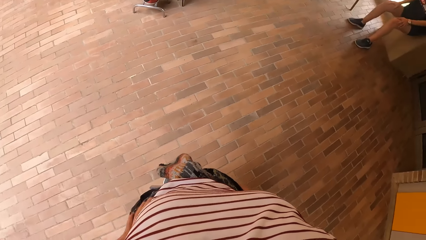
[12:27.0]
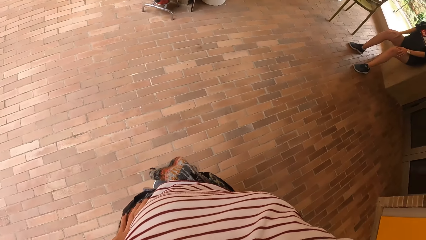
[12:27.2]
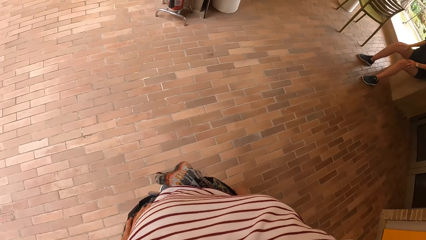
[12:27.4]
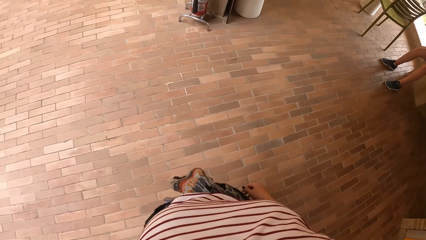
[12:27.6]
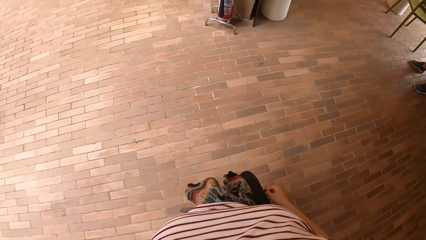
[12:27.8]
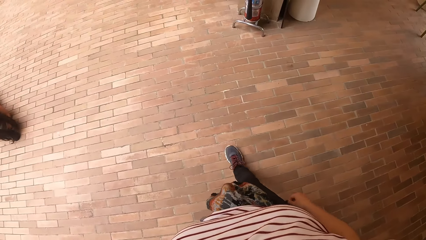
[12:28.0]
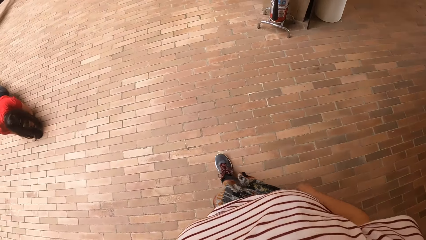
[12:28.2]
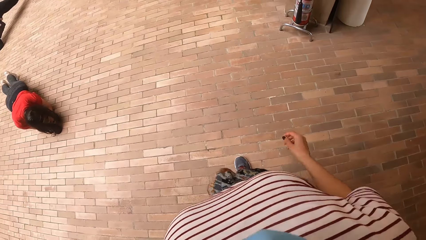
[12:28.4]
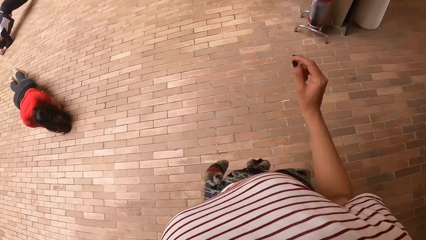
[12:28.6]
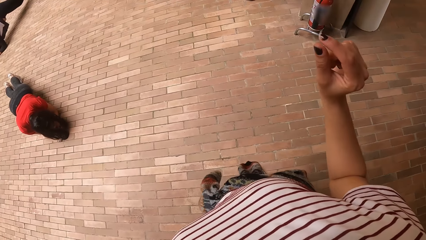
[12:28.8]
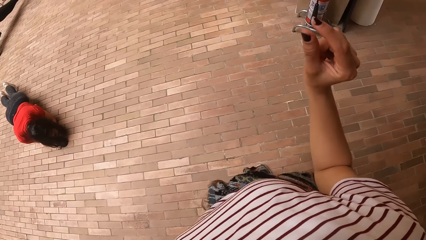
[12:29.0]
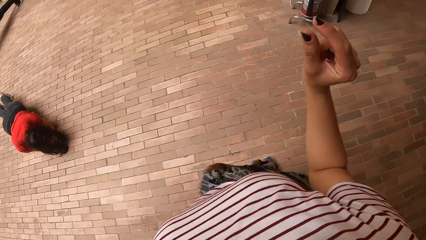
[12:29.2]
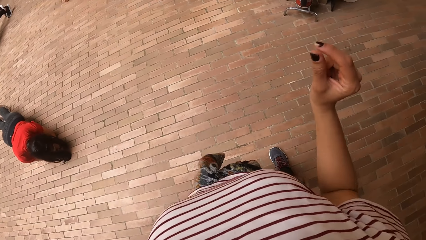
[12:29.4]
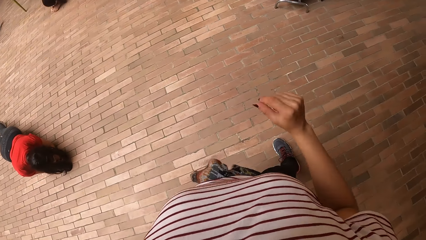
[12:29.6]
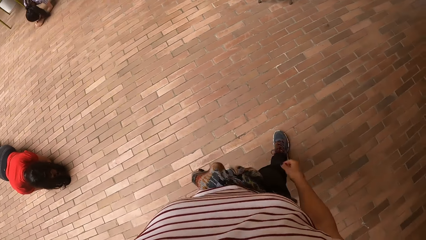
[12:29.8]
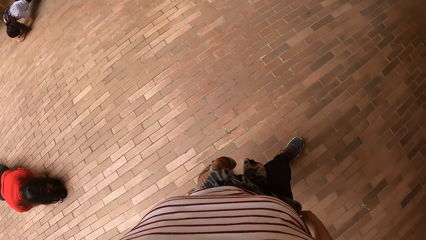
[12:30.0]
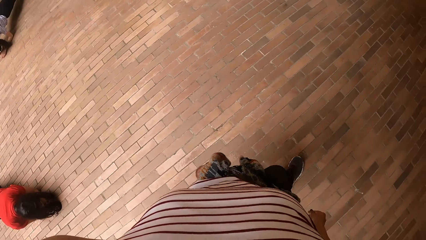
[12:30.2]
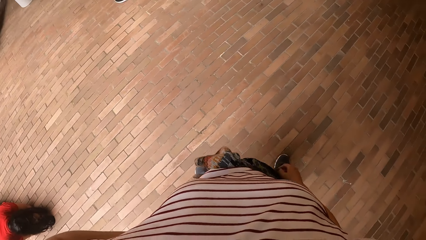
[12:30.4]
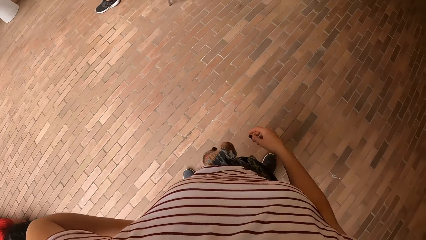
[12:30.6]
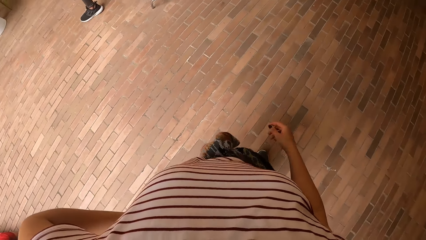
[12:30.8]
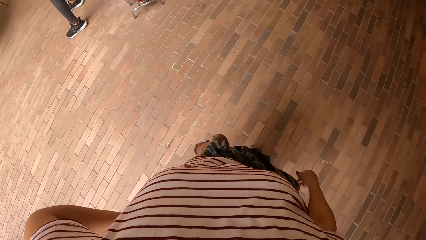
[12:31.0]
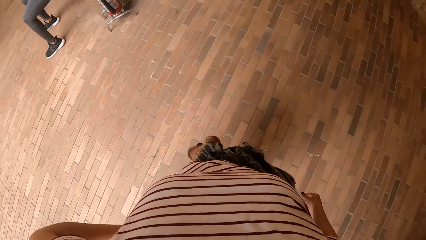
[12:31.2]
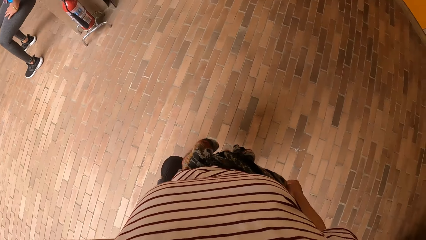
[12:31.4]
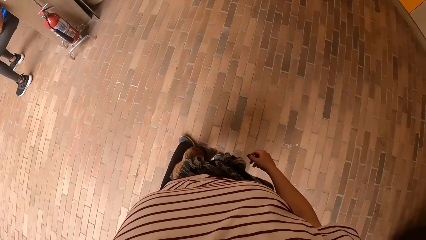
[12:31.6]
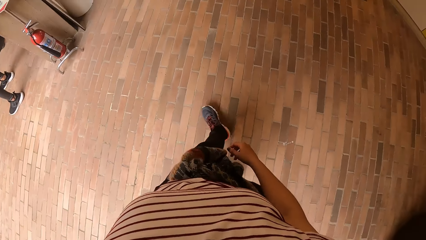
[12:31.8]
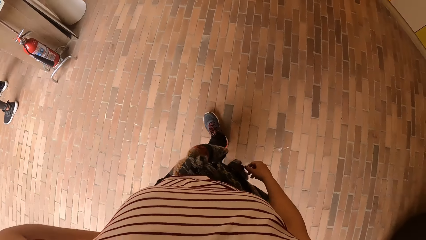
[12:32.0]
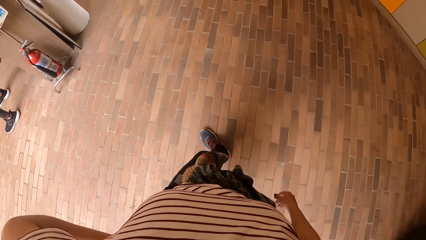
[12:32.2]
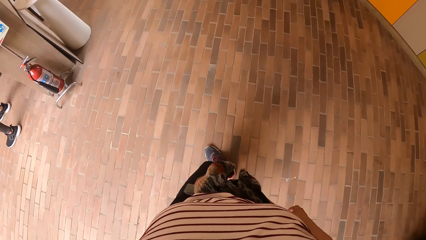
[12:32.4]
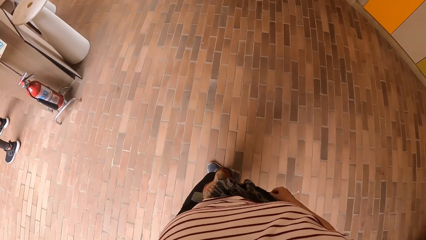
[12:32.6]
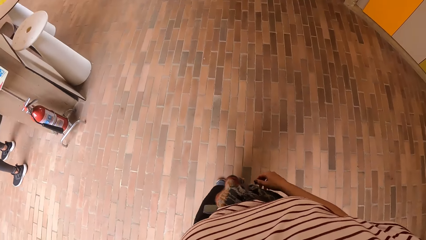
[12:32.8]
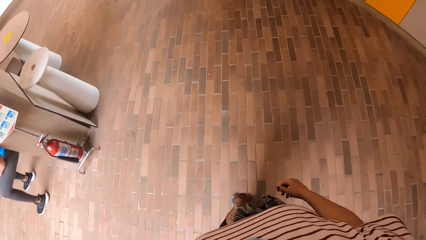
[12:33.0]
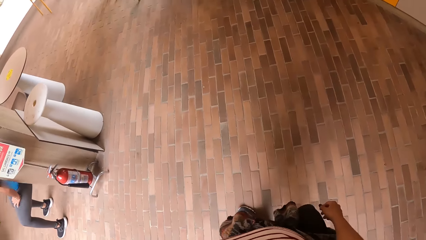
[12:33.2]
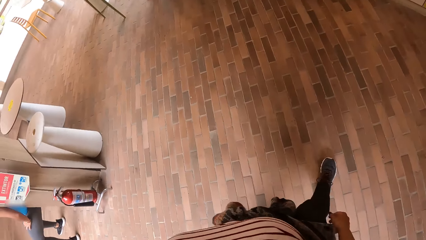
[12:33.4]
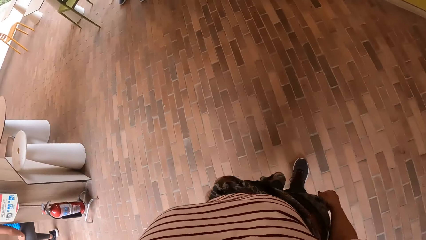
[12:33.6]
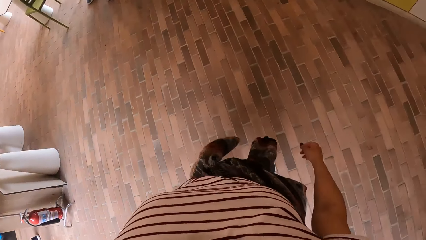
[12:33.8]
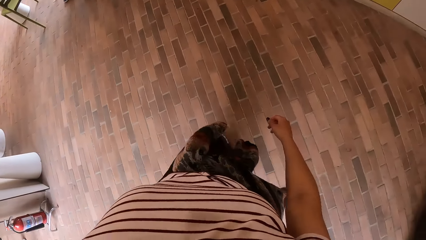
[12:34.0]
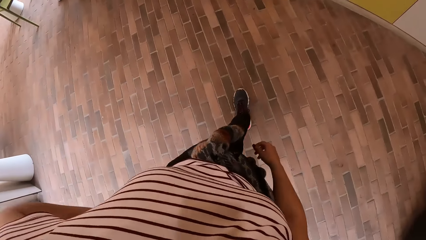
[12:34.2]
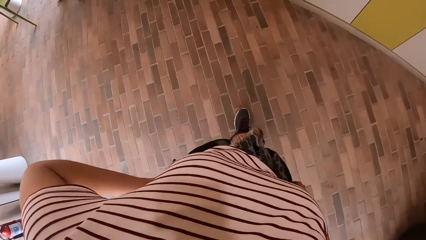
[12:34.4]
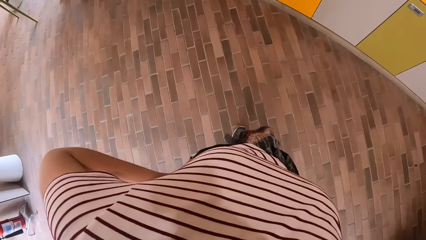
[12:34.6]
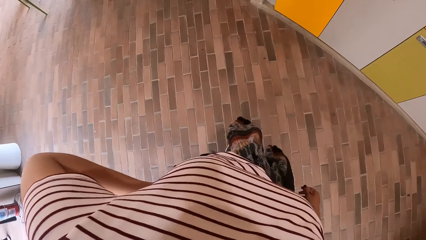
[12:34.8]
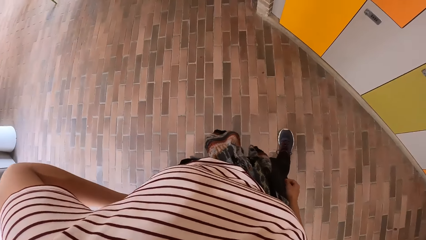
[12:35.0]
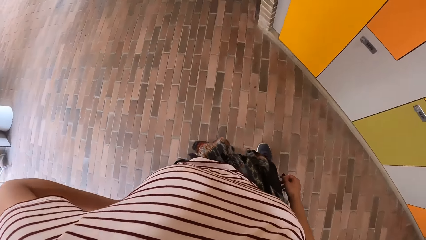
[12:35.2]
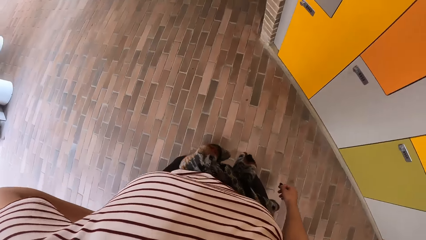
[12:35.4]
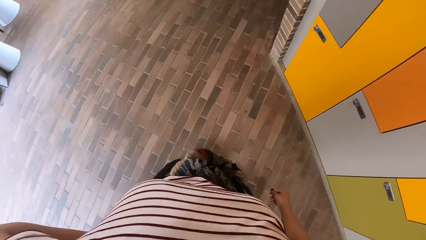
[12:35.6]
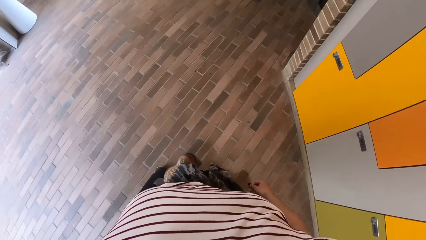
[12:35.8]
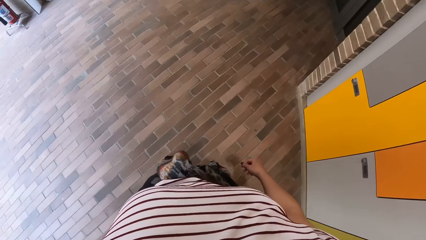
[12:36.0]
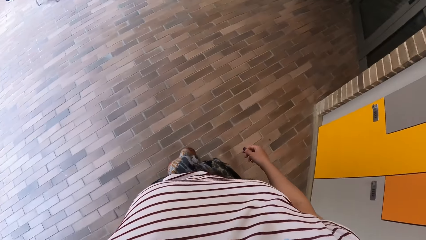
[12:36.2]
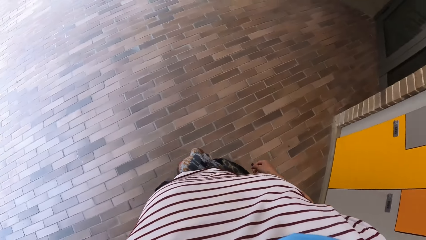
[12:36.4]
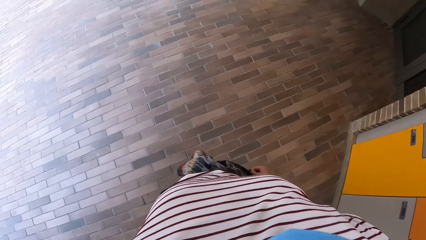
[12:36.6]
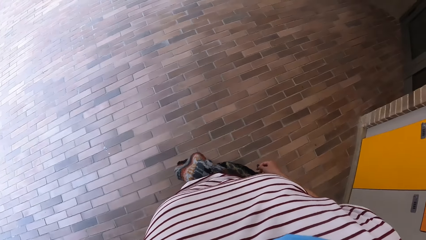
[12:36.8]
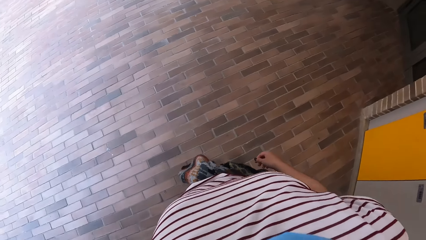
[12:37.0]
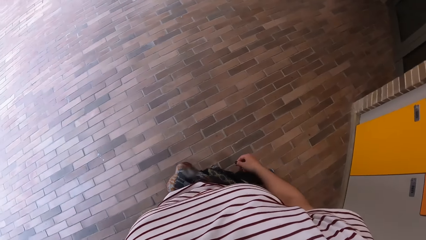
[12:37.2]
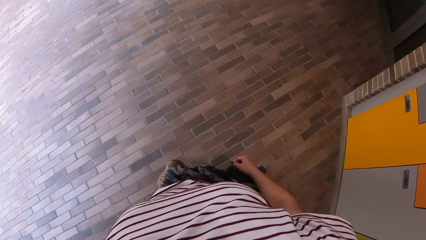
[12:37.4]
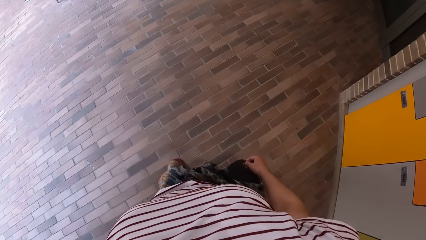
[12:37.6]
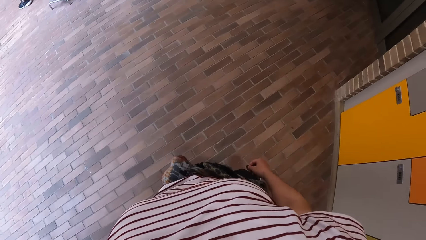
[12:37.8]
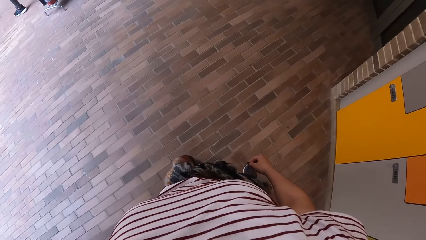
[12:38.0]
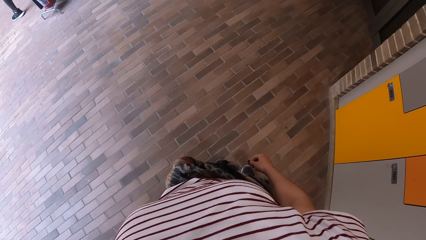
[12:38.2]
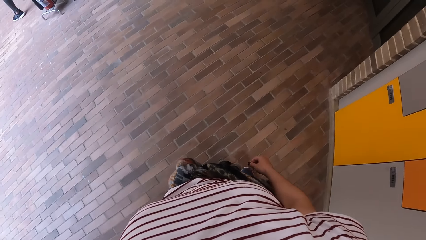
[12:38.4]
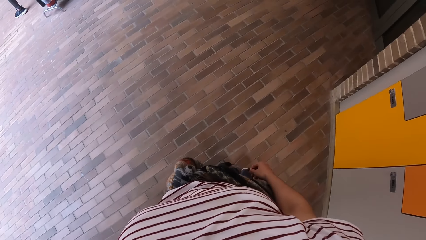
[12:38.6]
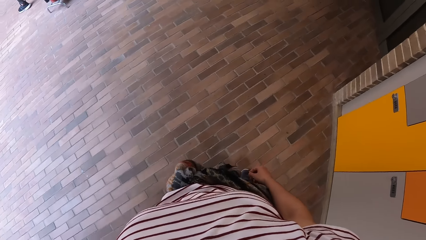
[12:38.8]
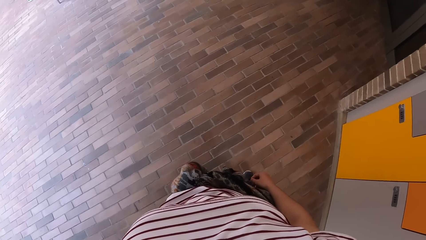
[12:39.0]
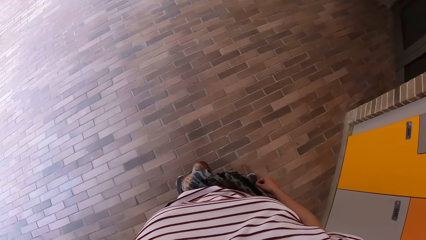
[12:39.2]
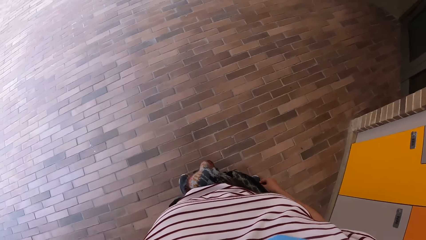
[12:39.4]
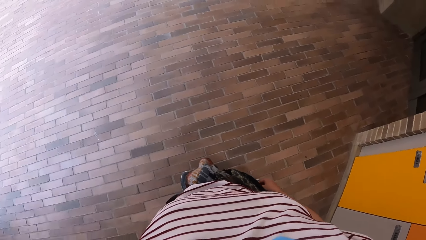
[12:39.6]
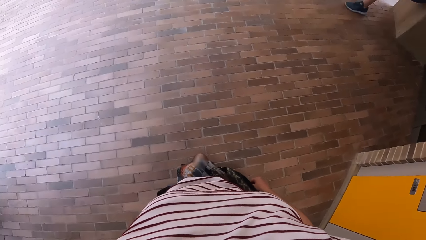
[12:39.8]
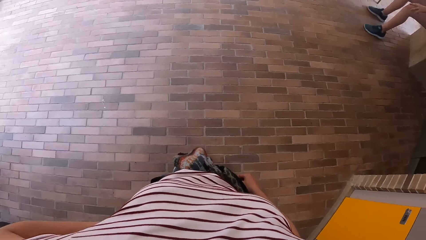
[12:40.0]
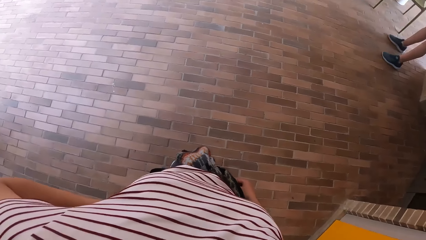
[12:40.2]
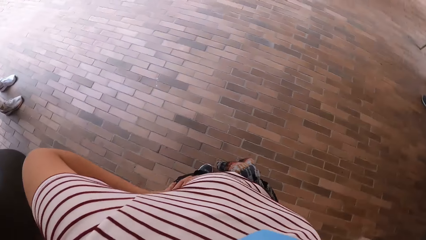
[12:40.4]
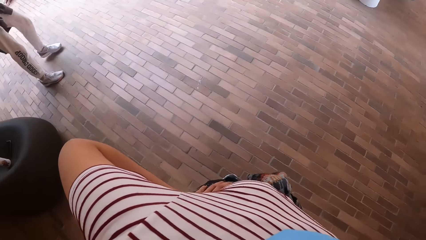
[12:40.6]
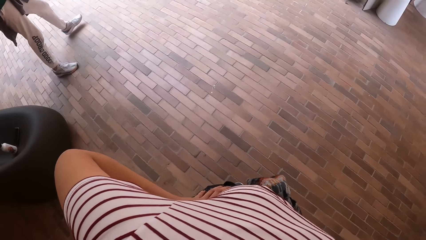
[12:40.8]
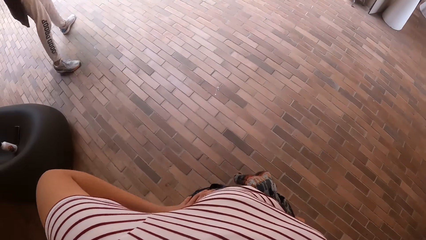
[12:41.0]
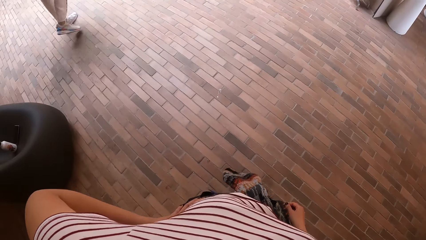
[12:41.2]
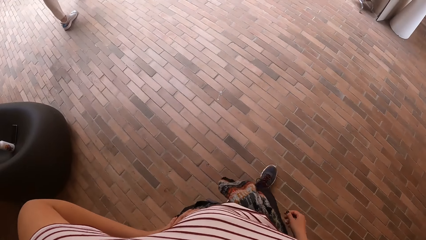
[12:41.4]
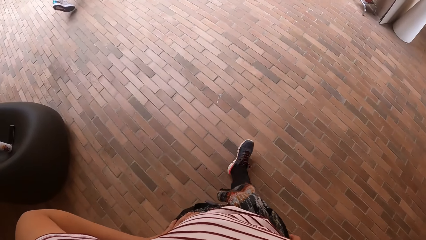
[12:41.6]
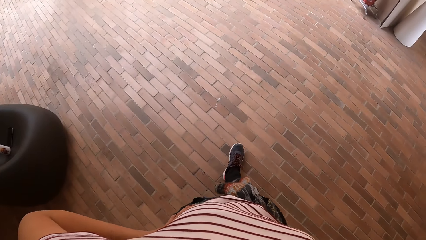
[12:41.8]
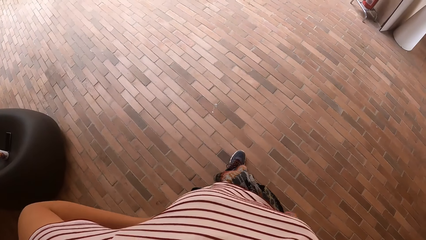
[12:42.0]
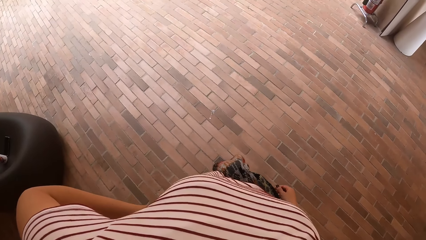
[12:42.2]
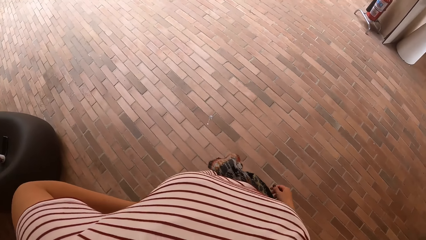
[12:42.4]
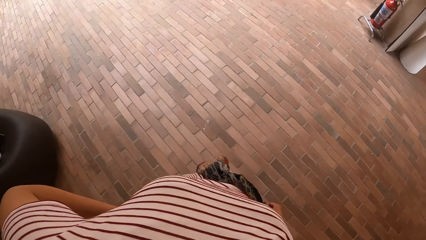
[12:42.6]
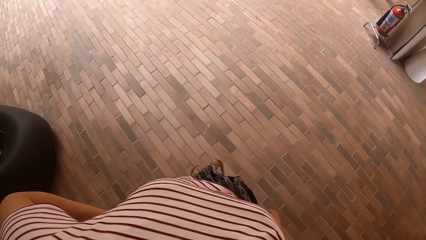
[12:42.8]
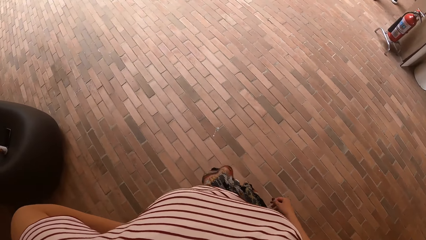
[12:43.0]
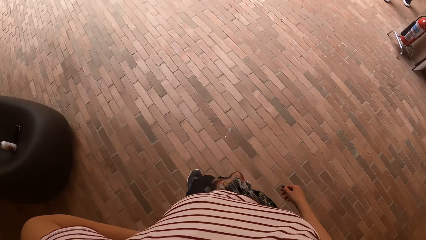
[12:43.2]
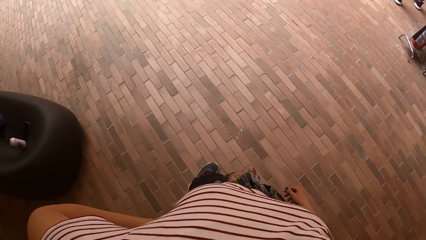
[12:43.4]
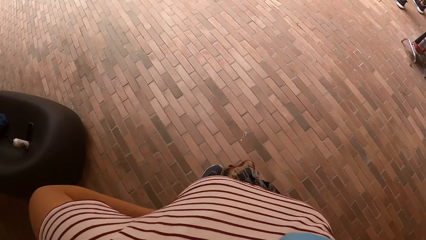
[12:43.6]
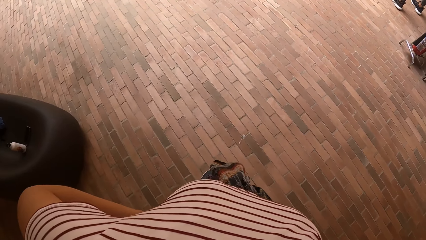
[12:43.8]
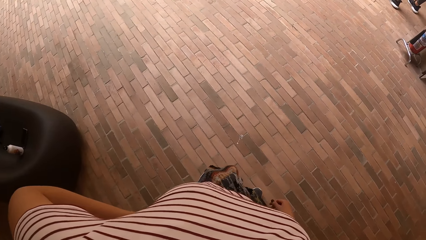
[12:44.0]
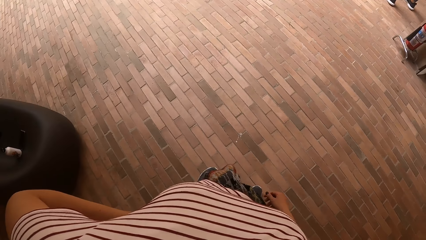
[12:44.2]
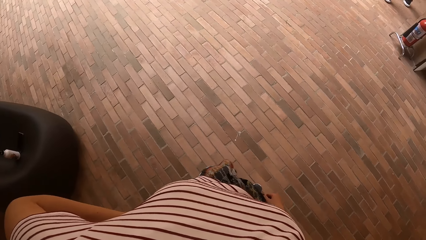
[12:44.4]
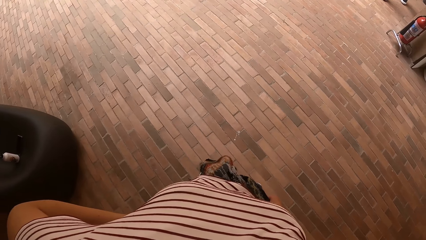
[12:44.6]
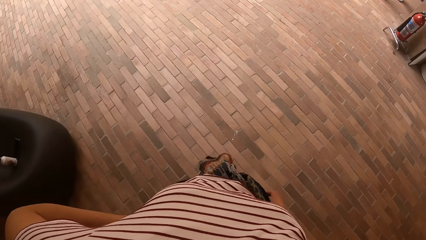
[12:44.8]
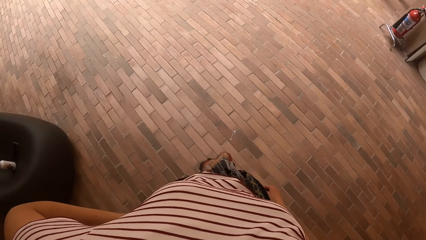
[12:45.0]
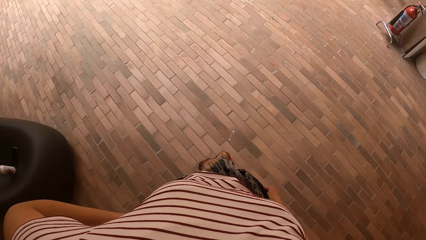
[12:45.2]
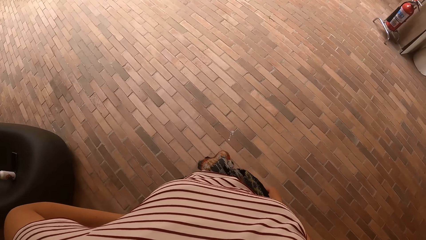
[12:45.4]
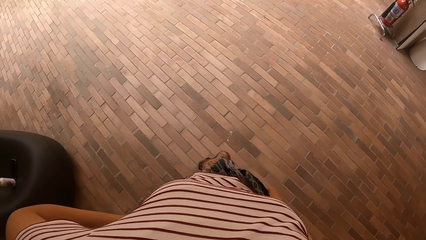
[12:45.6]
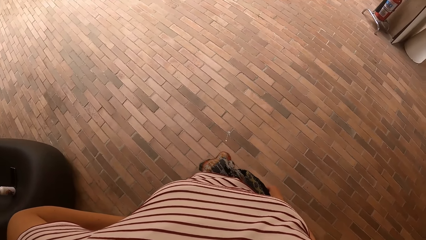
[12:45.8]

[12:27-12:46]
The camera wearer raises her right hand. She lowers her right hand. She walks on the pavement. She stares at the pavement. A man walks away from the camera wearer. The camera wearer stares at the pavement.
